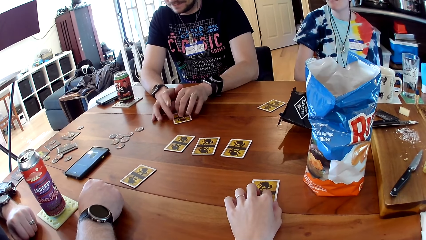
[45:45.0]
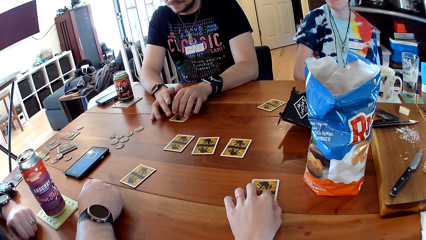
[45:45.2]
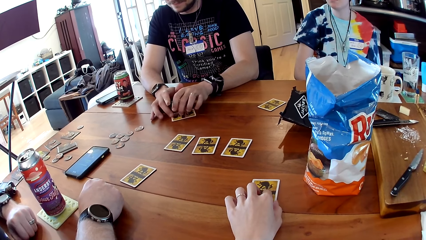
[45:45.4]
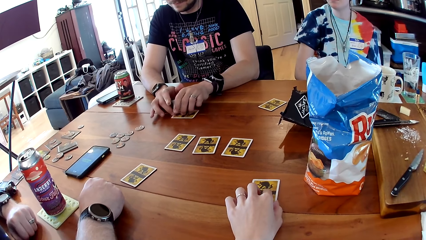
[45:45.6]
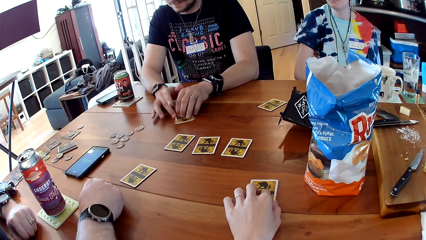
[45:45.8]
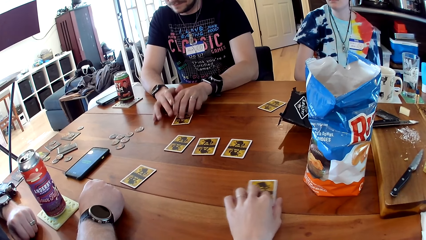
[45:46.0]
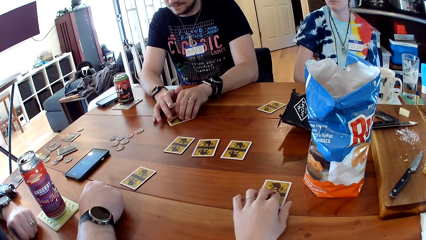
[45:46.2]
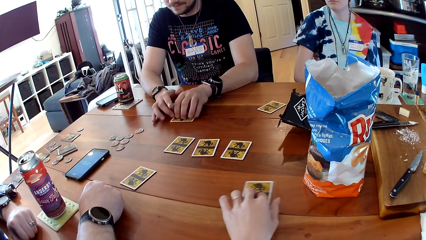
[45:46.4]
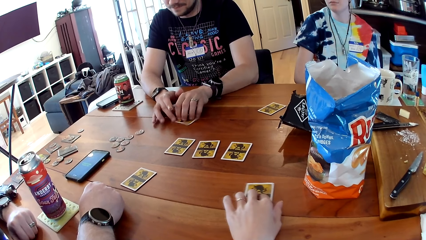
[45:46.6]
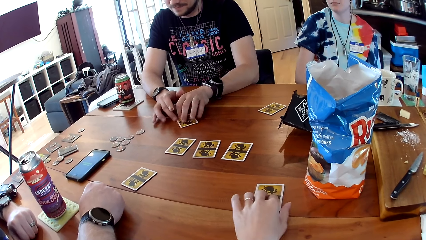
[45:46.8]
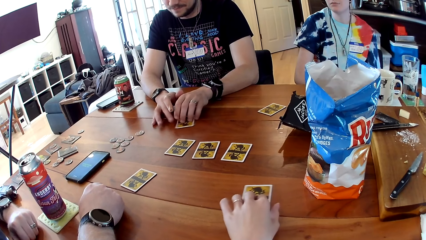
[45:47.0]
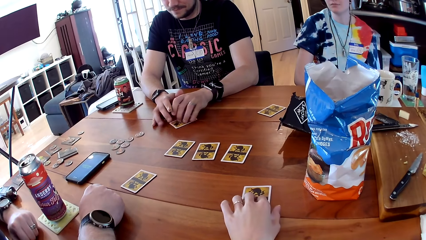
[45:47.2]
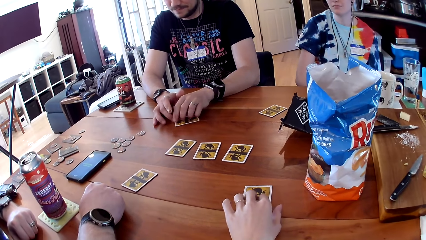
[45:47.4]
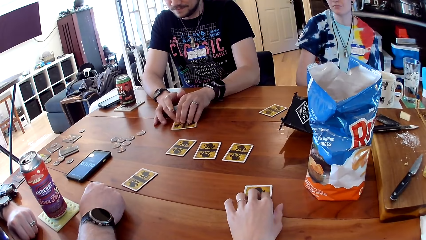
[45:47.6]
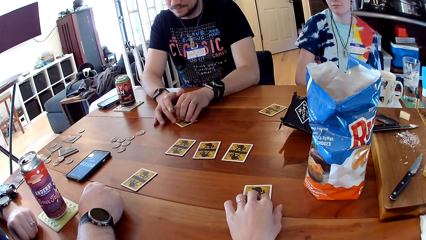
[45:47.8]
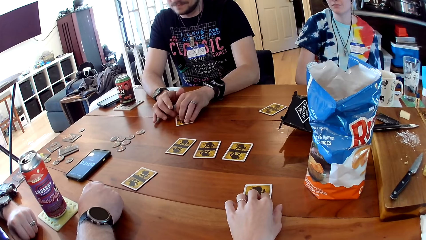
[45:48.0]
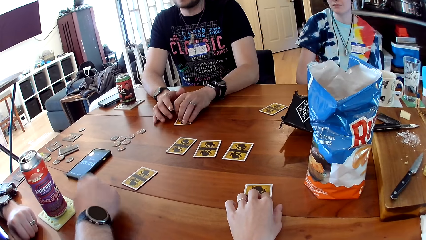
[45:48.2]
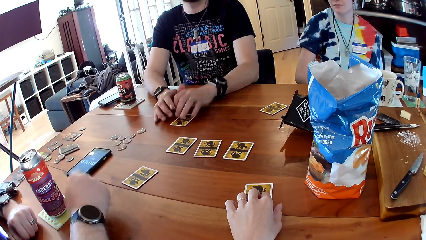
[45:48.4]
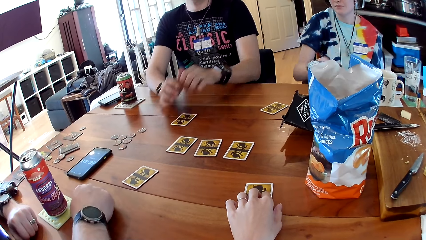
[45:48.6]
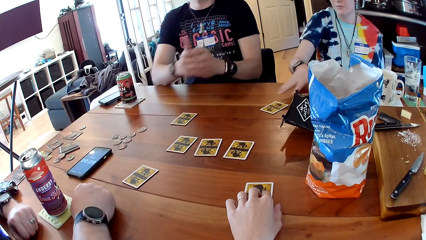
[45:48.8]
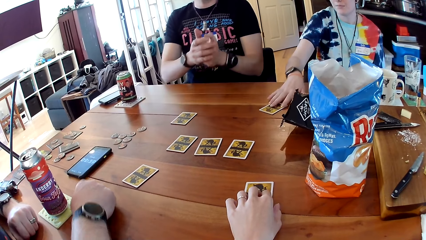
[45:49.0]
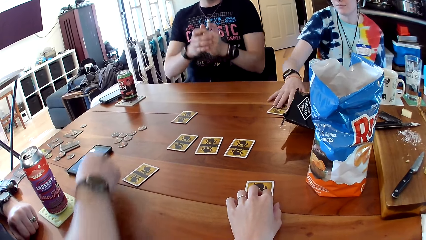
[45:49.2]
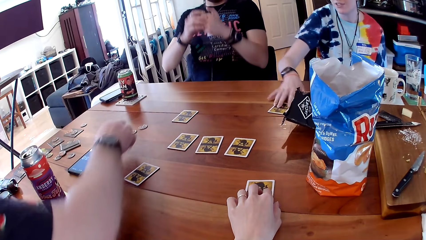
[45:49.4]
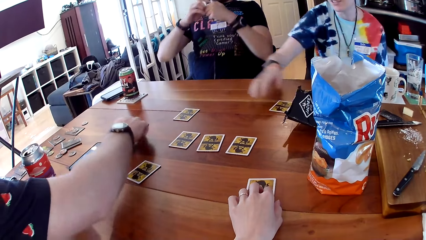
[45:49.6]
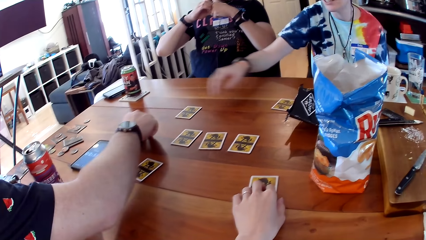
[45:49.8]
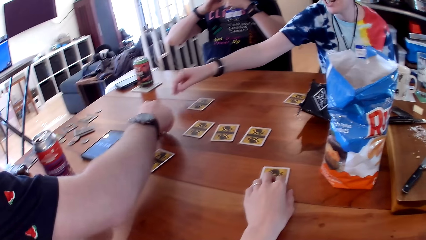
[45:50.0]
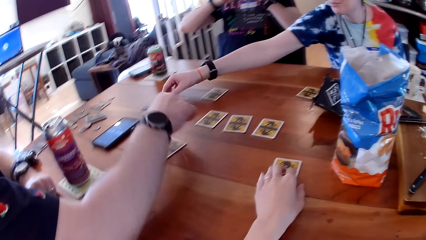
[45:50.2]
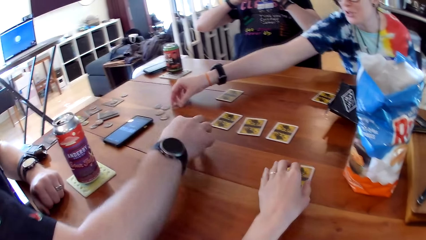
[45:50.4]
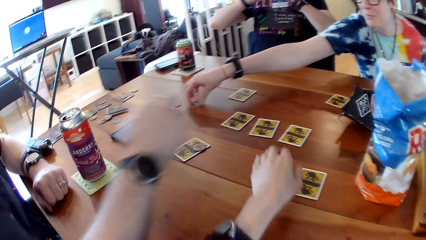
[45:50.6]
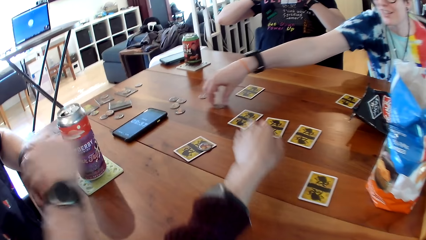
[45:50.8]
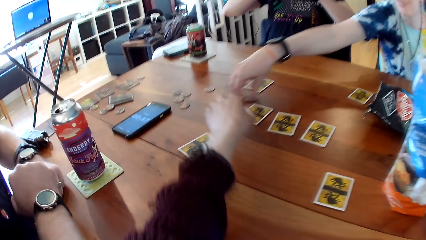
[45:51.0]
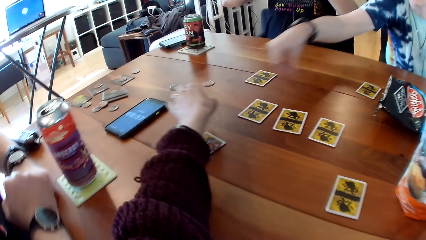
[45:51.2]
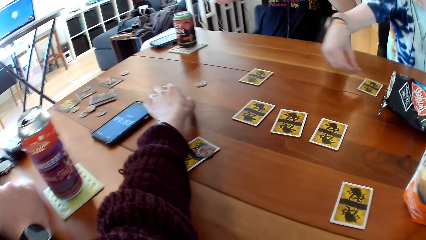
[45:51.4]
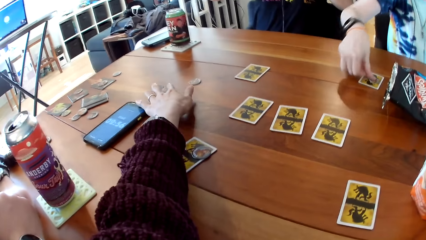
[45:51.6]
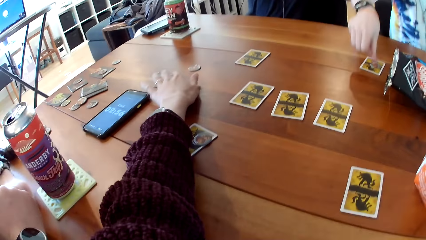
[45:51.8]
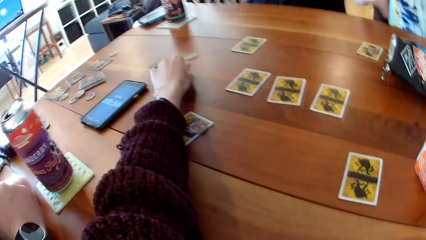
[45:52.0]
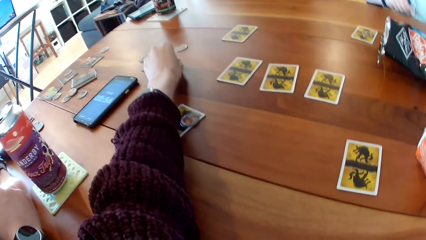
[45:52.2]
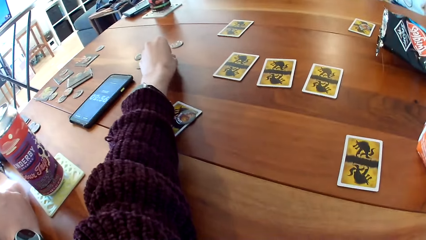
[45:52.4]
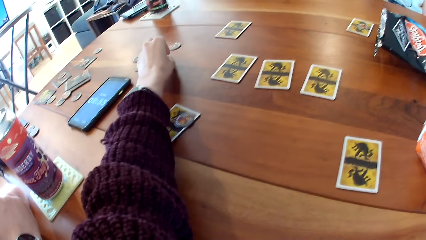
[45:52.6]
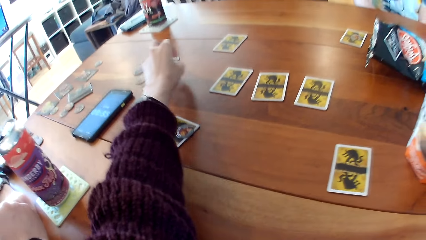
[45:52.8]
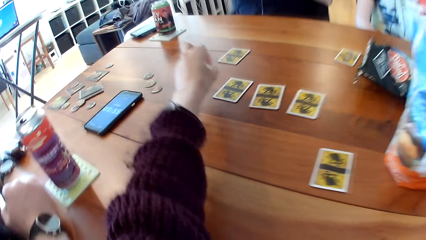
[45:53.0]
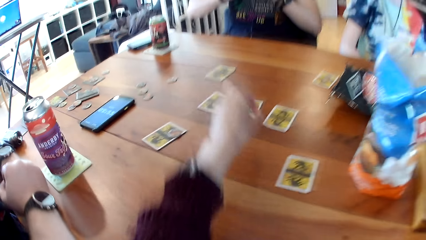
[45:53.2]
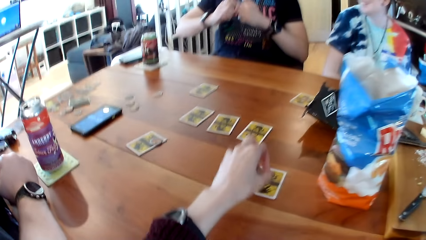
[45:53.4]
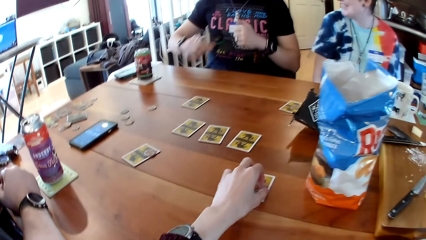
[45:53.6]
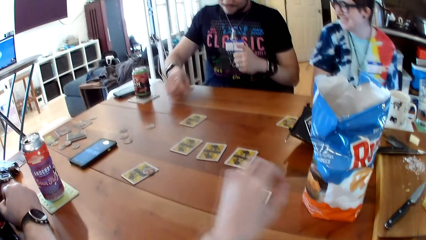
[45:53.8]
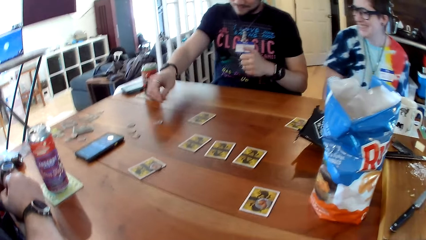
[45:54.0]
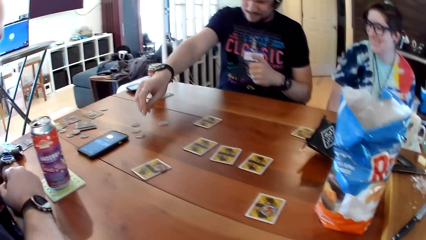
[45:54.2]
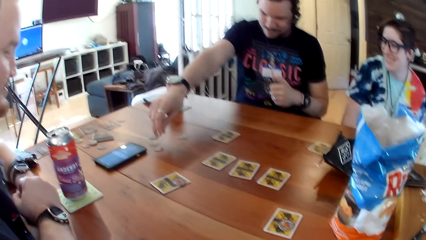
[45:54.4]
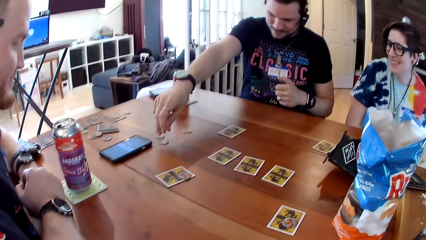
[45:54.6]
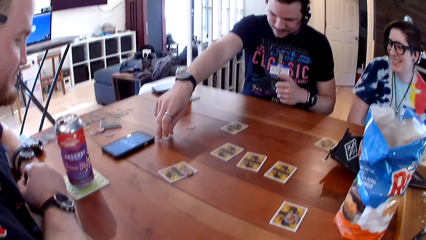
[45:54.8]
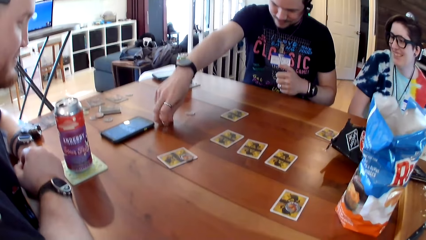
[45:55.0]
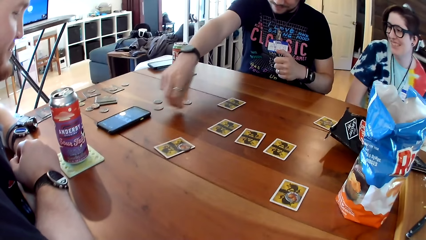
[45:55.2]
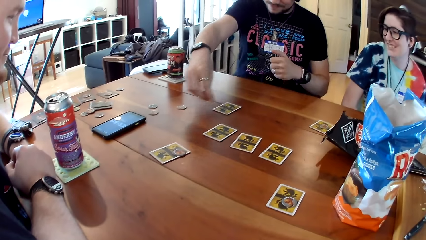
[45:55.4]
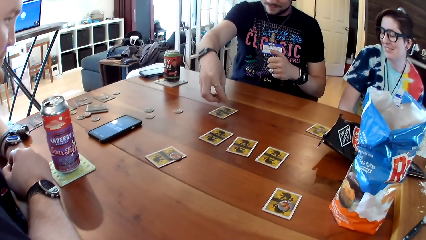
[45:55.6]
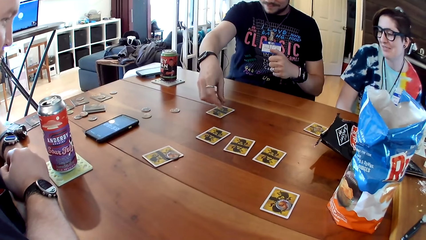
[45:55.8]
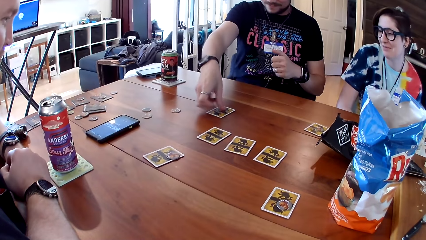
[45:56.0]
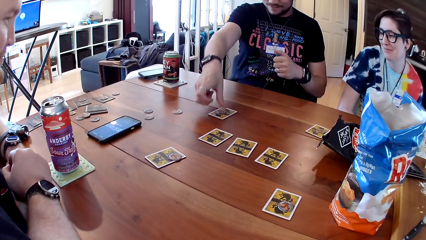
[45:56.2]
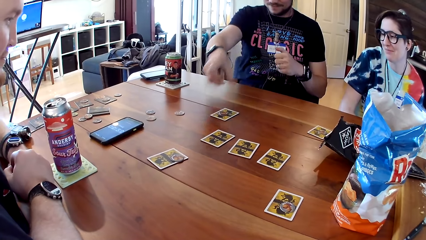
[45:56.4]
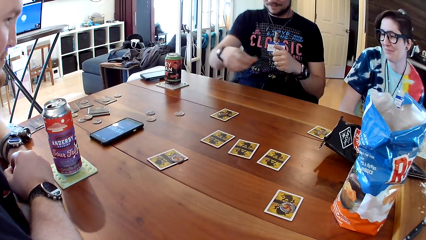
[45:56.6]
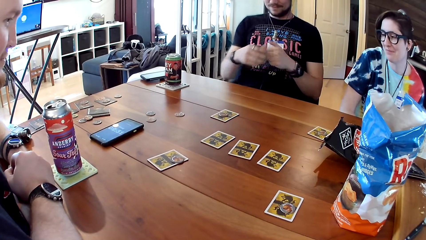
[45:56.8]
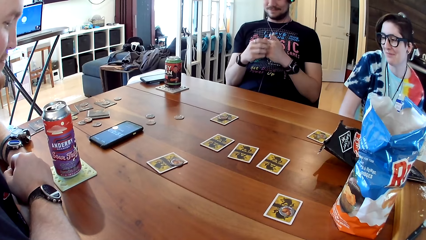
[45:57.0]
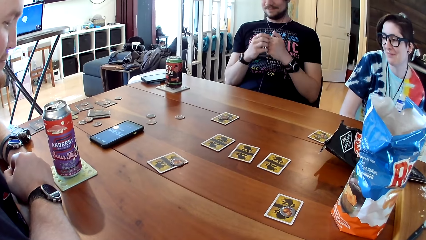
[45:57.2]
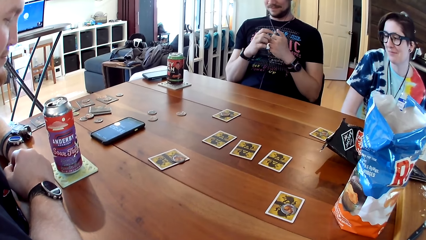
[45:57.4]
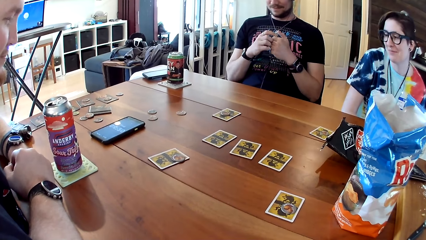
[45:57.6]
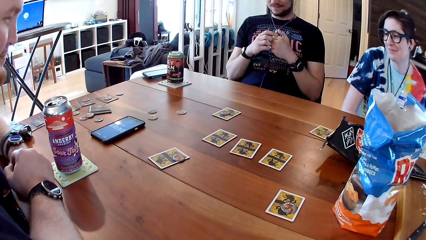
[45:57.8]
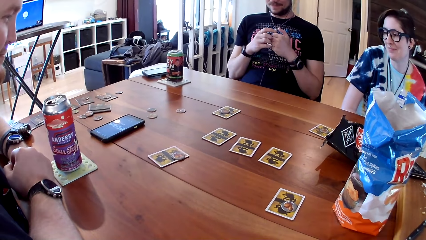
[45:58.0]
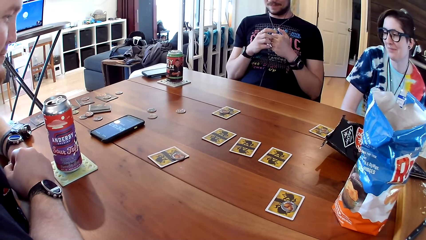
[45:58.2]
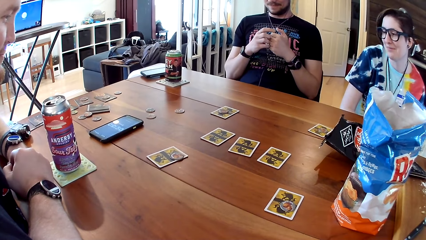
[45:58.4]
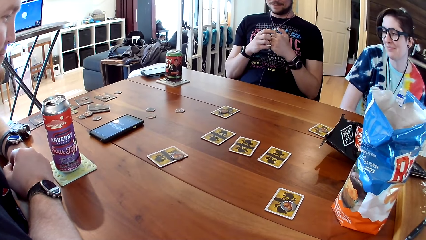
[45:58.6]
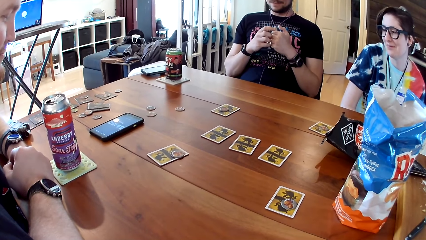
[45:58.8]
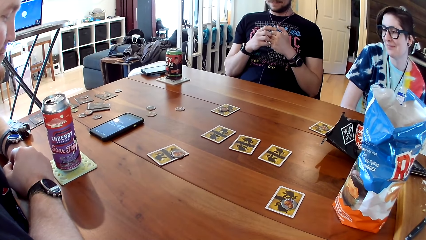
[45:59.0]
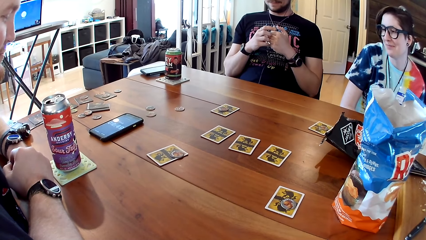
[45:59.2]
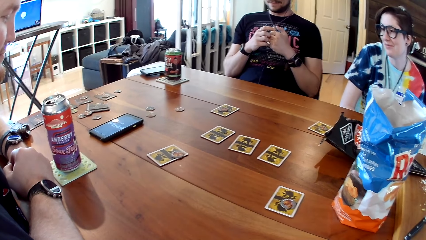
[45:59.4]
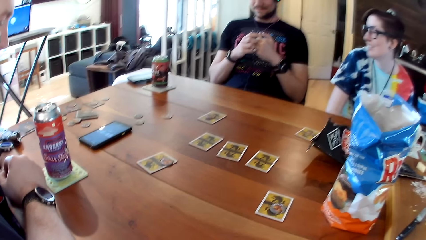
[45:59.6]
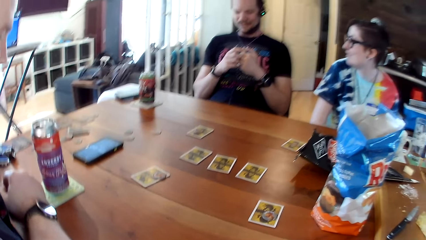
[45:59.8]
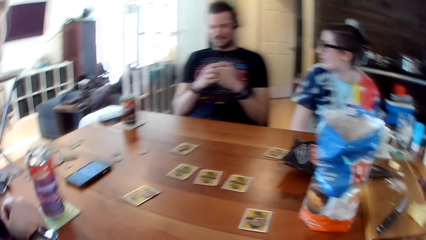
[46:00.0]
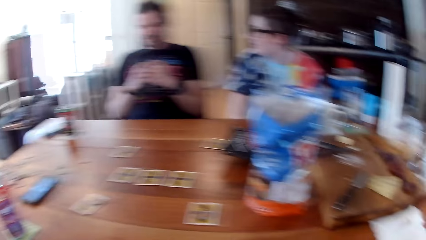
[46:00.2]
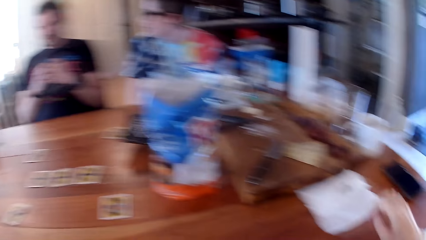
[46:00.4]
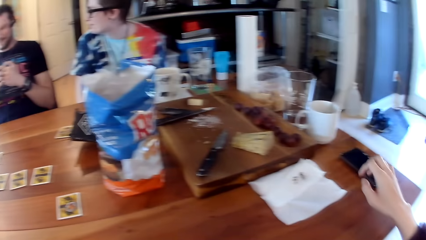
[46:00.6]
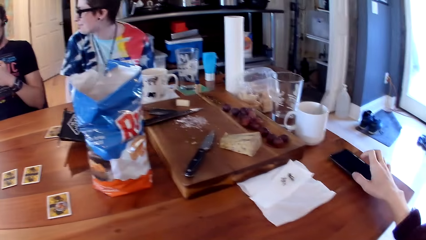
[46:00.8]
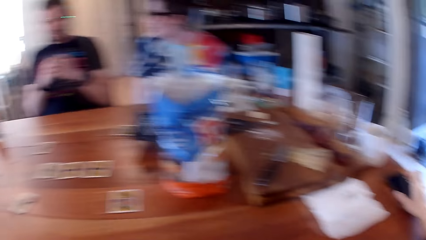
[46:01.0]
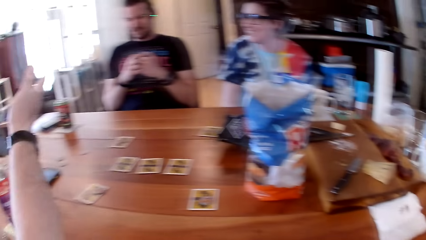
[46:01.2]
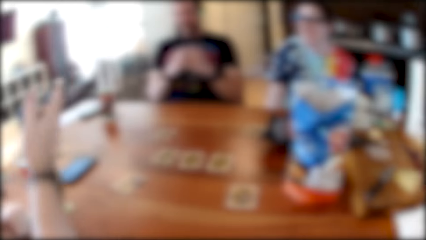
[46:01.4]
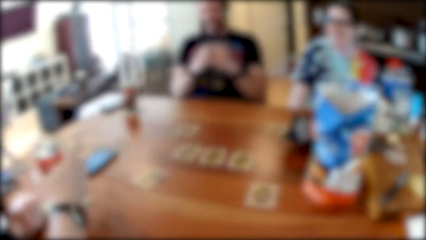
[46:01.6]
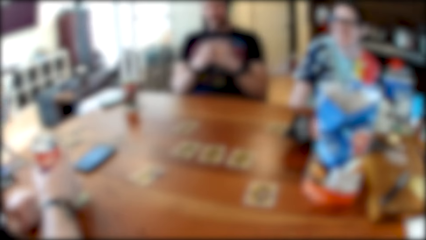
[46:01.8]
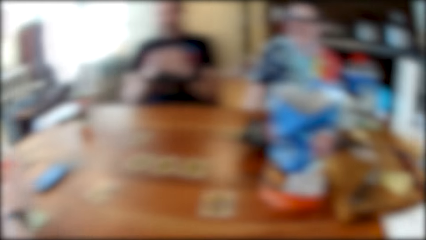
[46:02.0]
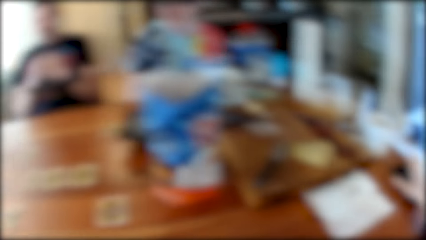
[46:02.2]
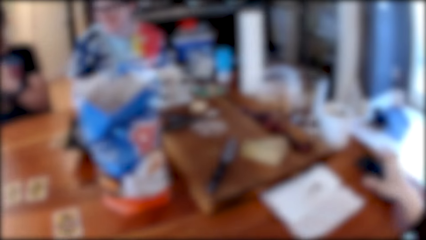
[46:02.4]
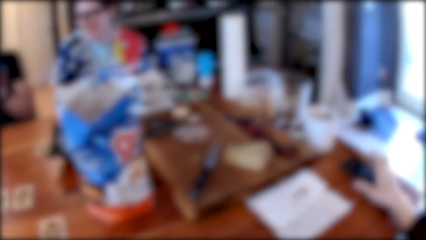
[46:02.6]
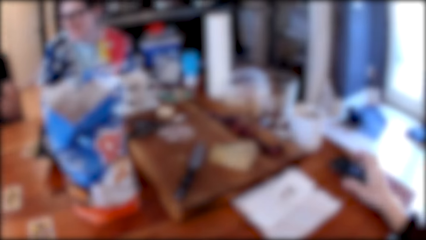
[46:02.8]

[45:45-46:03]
The camera wearer moves the card around on the table with her left hand. A man removes both hands from the table. A woman places her right hand on the card. Another man takes a coin from the table with his right hand. The woman takes a coin from the table with her right hand. The other man places the coin on top of the card on the table with his right hand. The woman interacts with the other man, the first man, and the camera wearer. The camera wearer moves her hand and takes a coin or paper from the table with her left hand. The woman places the coin on top of the card on the table with her right hand. The camera wearer holds the paper, places the coin on top of the card on the table with her left hand, and moves her hand back. The first man takes a coin from the table with his right hand and places the coin on top of the card on the table with his right hand. The camera wearer moves her hand up. The other man interacts with the first man, the woman, and the camera wearer. The camera wearer holds a phone up, touches the phone on the table with her right hand, looks around, and takes the phone from the table with her right hand.
